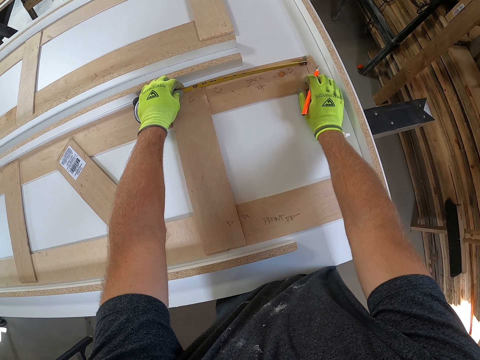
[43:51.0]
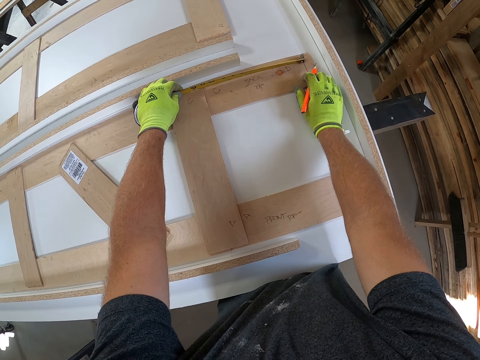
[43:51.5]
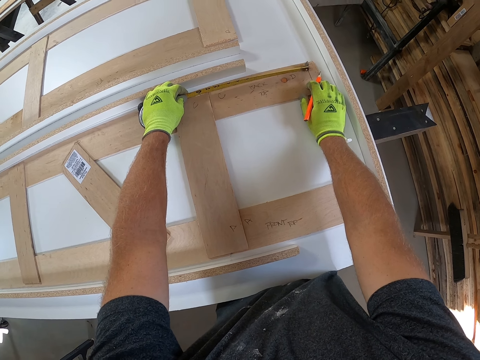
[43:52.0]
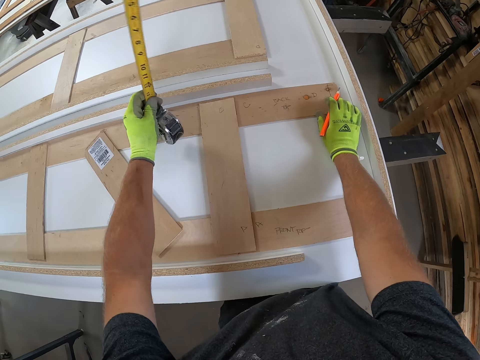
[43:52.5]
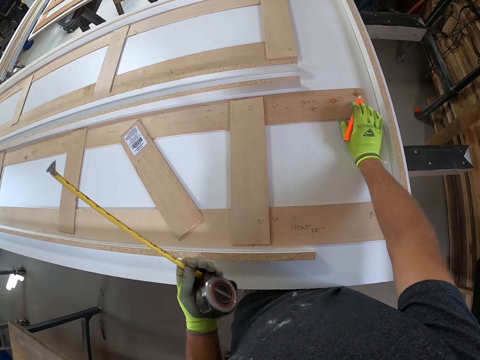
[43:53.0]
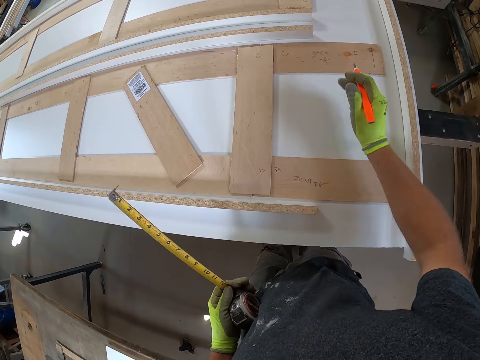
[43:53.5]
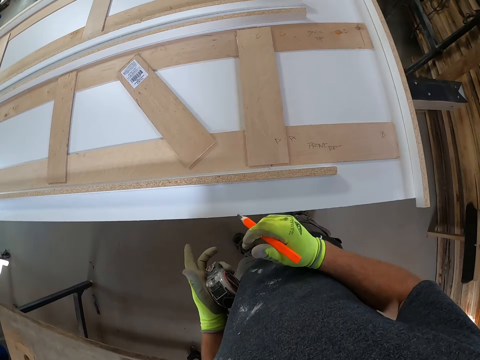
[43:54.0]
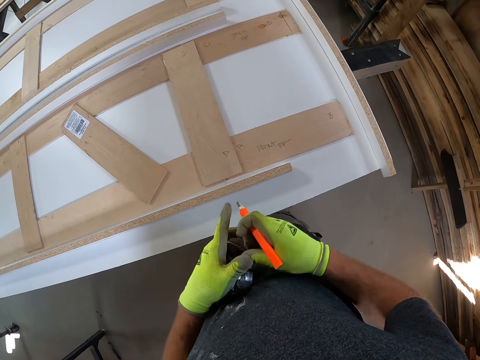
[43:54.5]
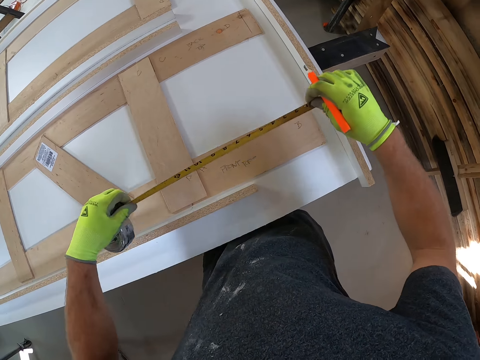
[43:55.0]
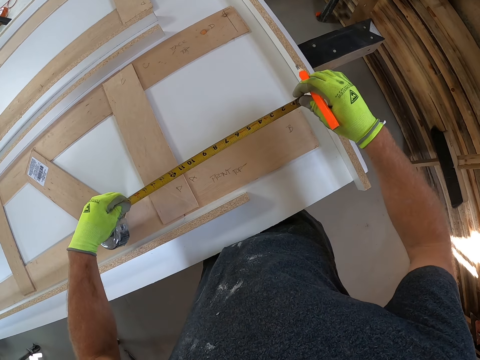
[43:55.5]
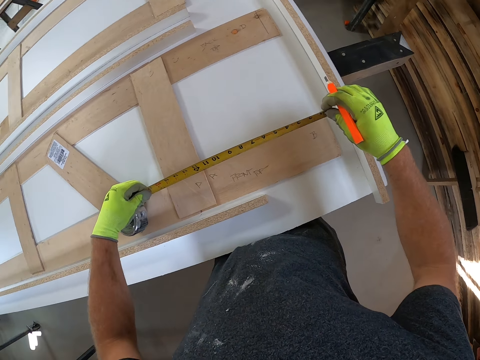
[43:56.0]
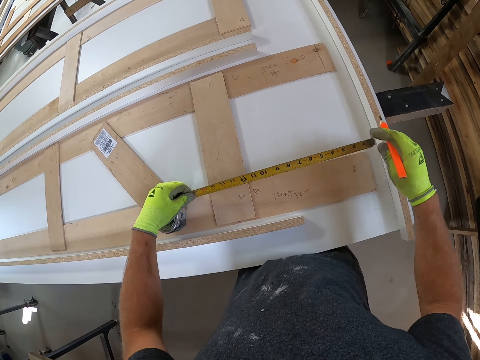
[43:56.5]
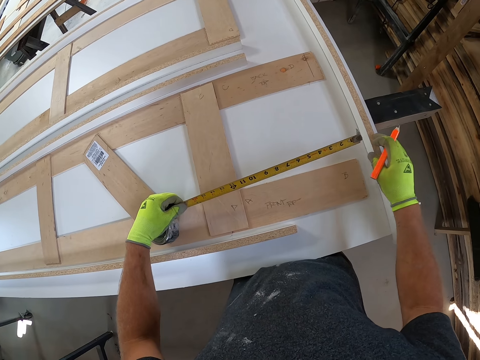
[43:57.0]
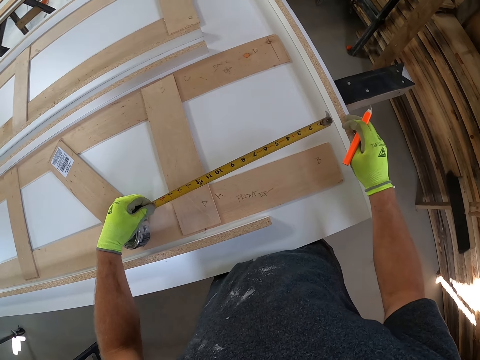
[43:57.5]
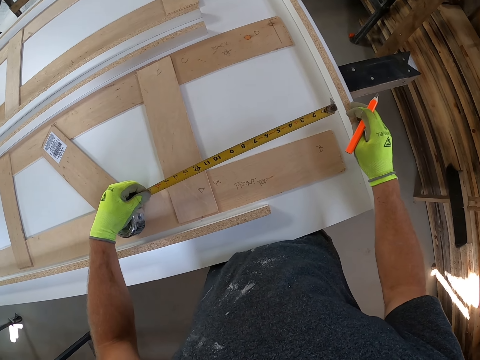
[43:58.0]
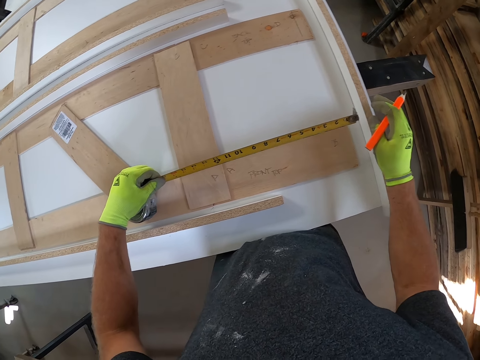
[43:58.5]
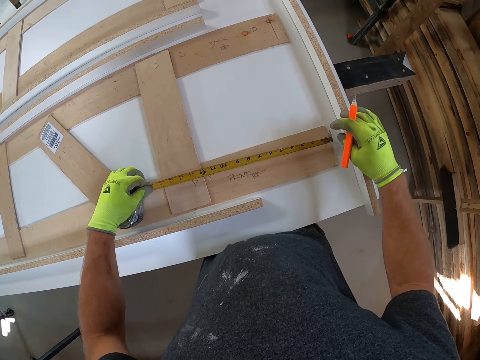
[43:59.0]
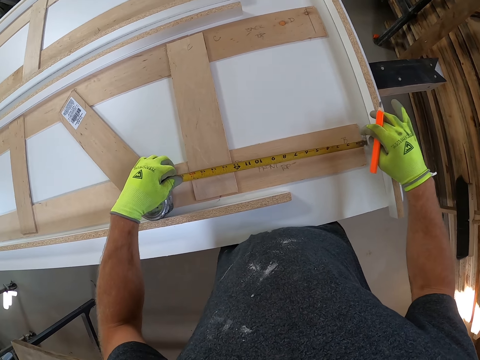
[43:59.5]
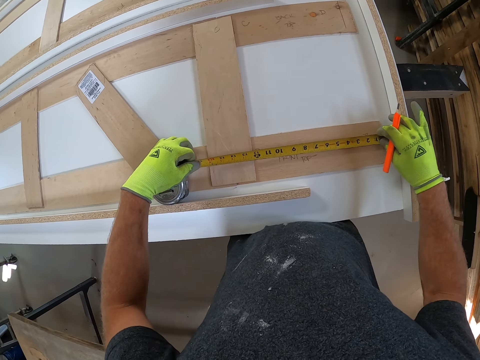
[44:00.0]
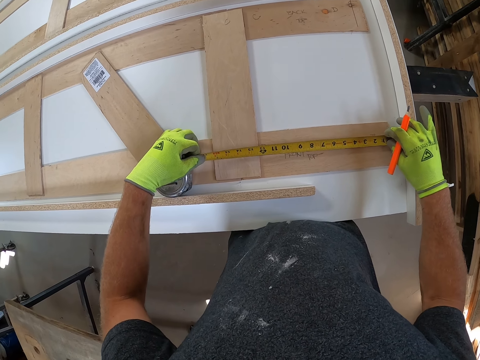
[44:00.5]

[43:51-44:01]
The camera wearer stops measuring the length of the cupboard. He removes the measuring tape in his left hand from the third wooden piece. He walks on the floor. He adjusts the measuring tape in his hands. He measures the length of the cupboard. He places the measuring tape on the wooden plank on the first work bench.

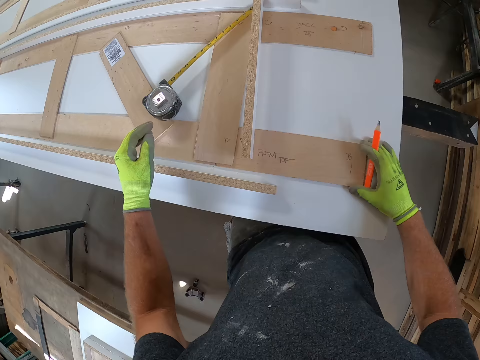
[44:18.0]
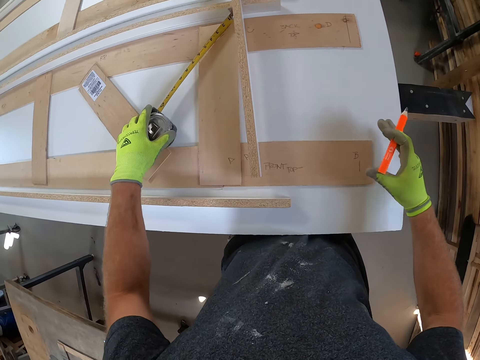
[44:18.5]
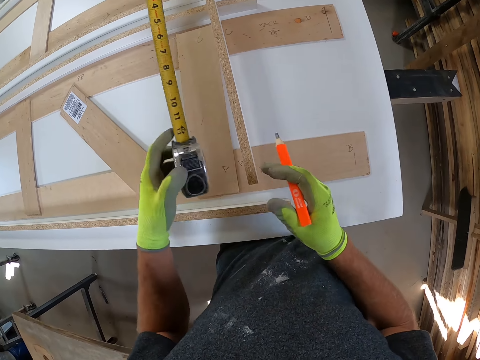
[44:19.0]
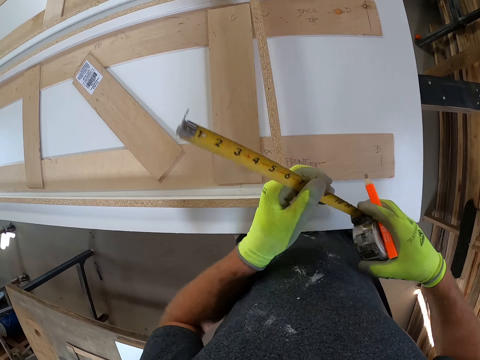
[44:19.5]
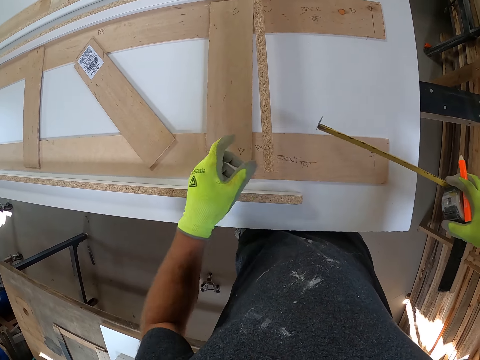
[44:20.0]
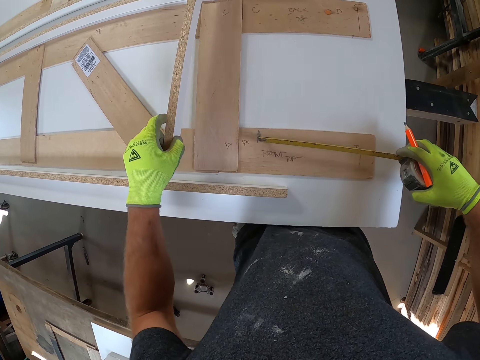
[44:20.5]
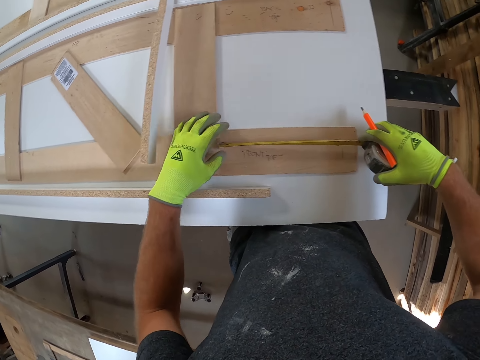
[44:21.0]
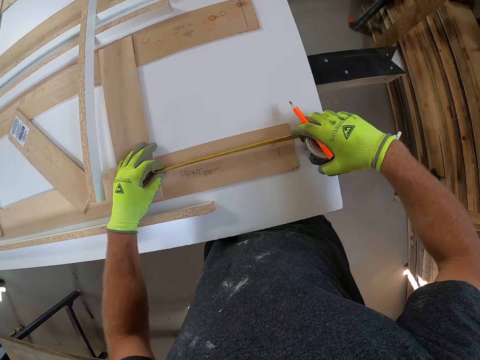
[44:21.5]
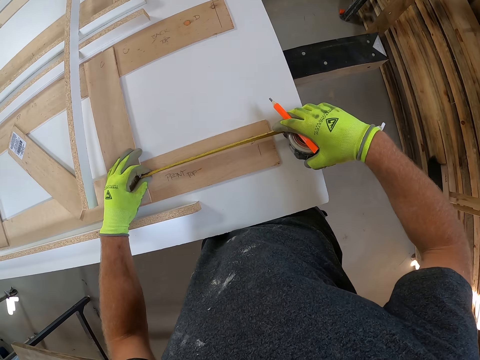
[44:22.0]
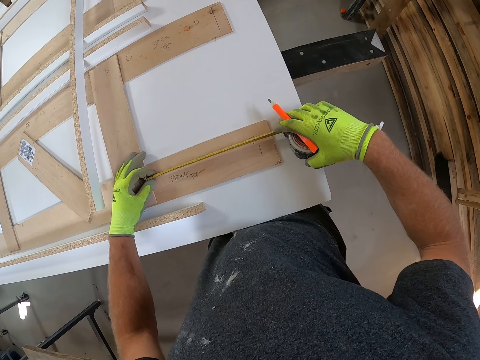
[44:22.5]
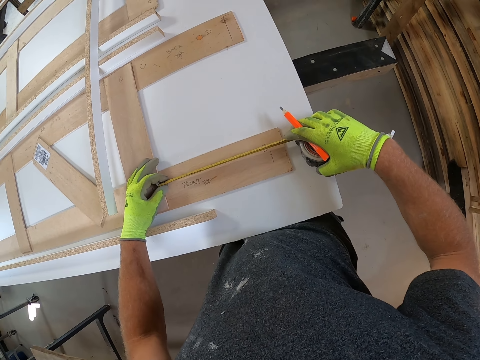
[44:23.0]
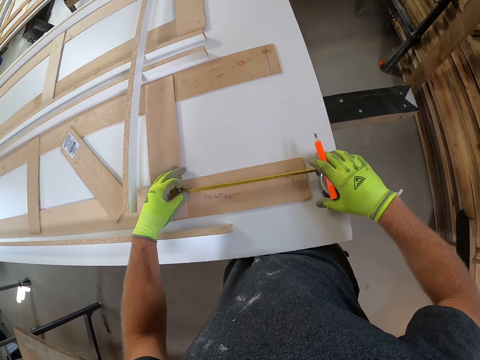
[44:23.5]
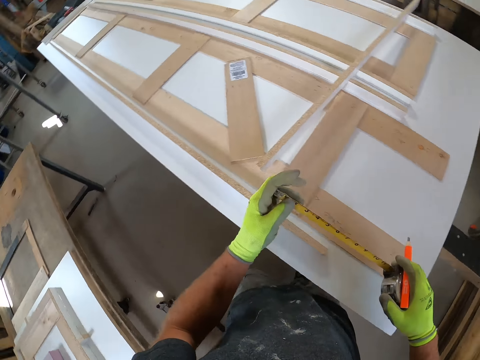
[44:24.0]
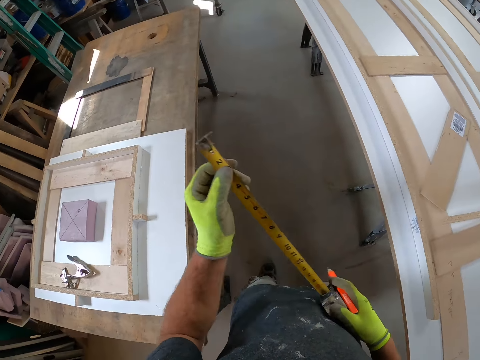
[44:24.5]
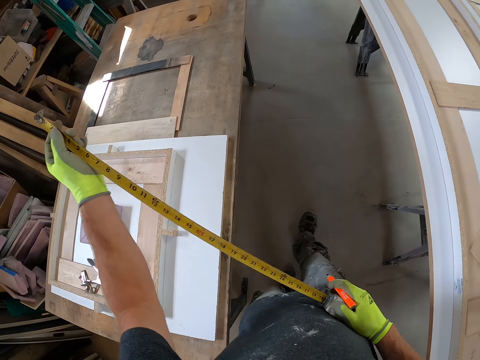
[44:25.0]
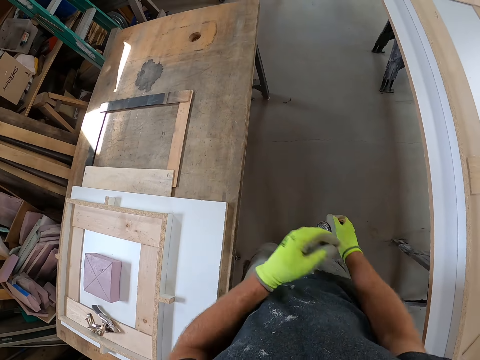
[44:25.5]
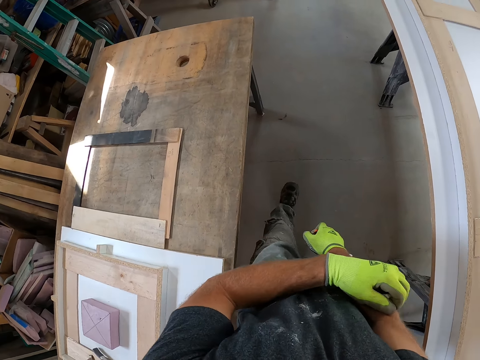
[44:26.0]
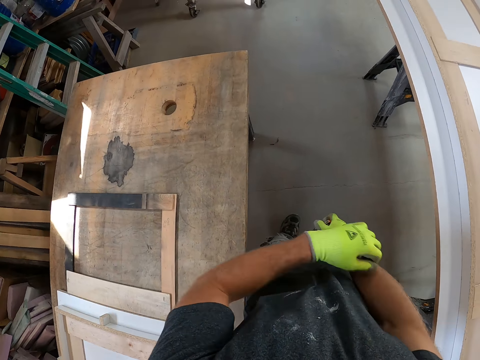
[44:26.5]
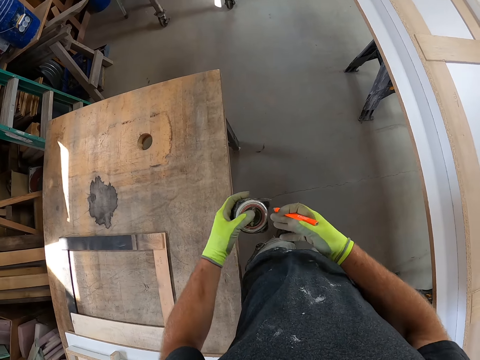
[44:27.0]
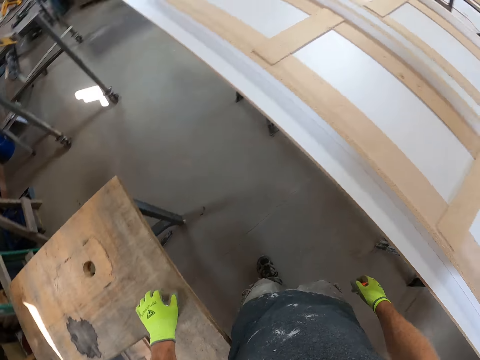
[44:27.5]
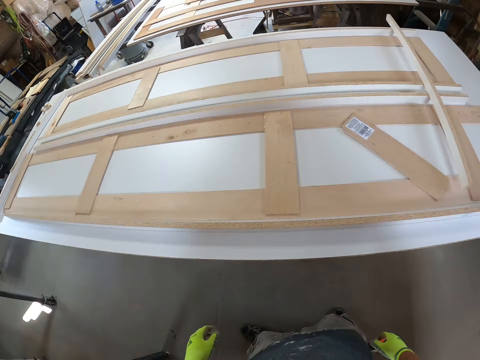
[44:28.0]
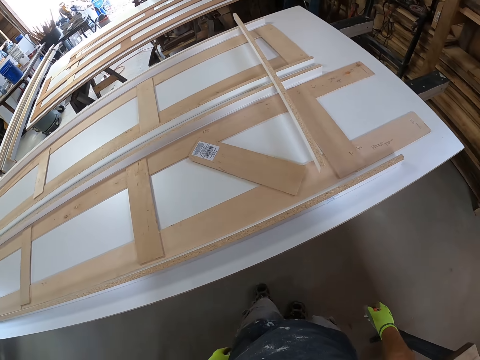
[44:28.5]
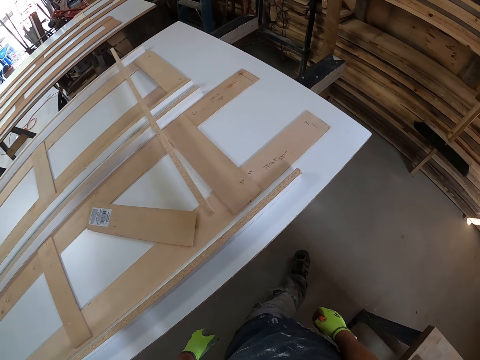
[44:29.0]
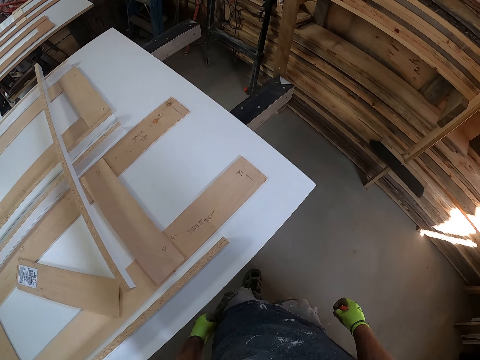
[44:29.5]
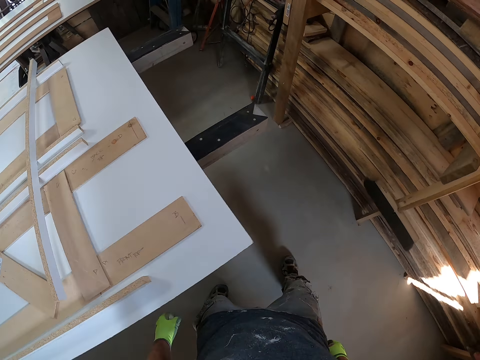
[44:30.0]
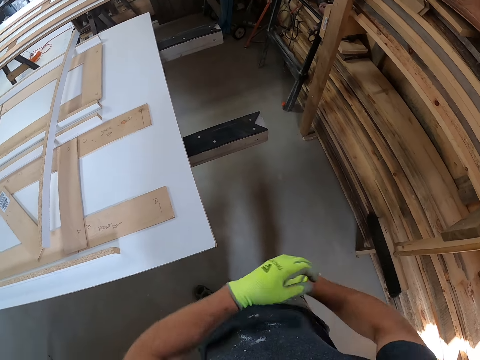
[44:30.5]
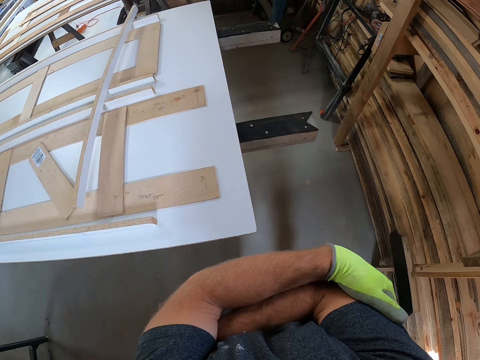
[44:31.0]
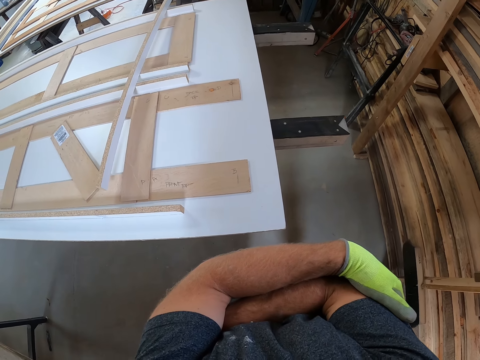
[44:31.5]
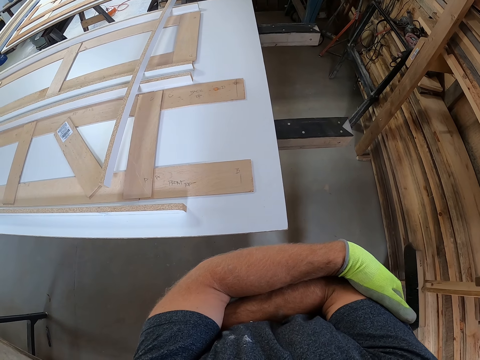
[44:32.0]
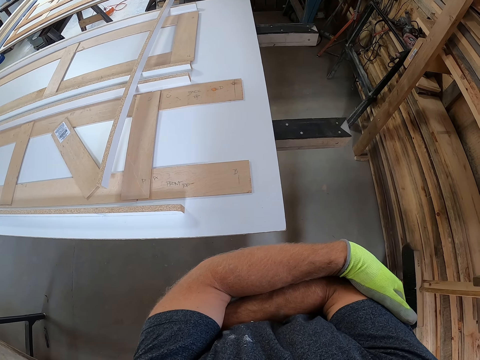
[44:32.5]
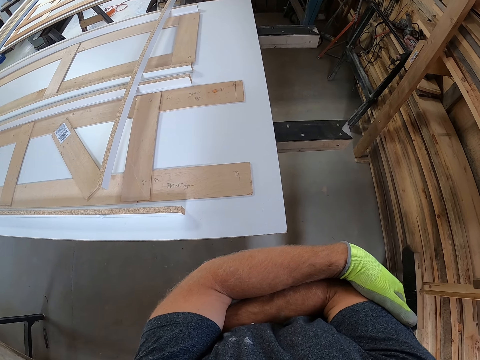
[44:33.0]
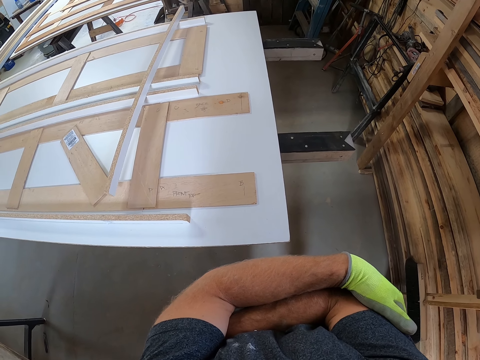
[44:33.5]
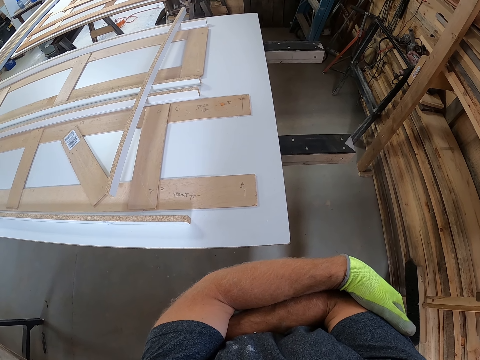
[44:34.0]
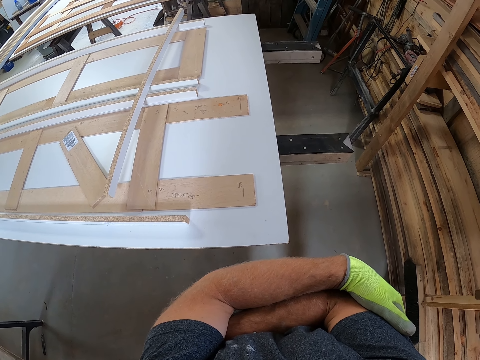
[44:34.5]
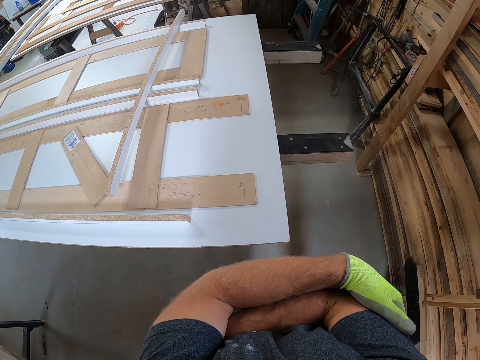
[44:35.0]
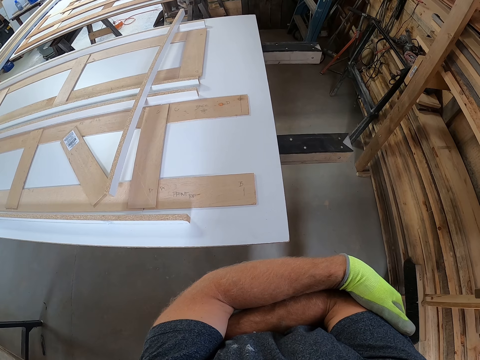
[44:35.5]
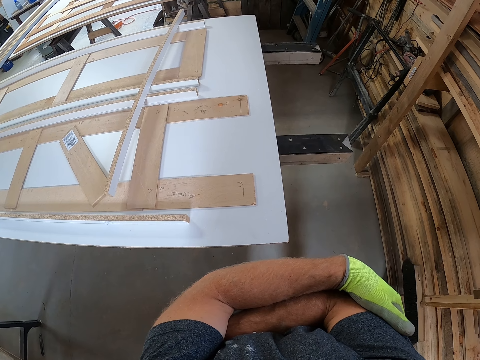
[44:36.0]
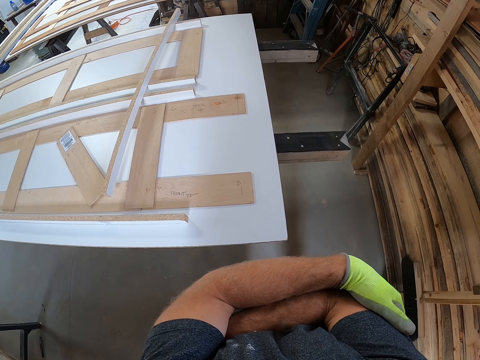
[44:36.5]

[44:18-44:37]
The camera wearer picks the measuring tape from the first work bench with his left hand. He adjusts the measuring tape with his hands. He shifts the second wooden plank with his left hand. He measures the second wooden piece with the measuring tape in his right hand. He walks on the floor. He takes off the measuring tape from the second wooden piece. He touches his right hand with his left hand. He drops the measuring tape on the second work bench with his left hand. He walks towards the first work bench. He folds his hands together. He looks at the wooden planks on the first work bench. He stands on the floor.
